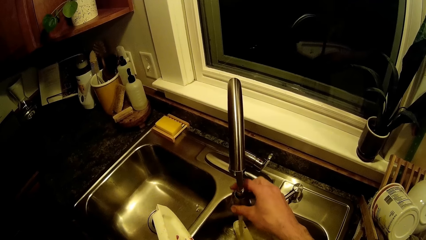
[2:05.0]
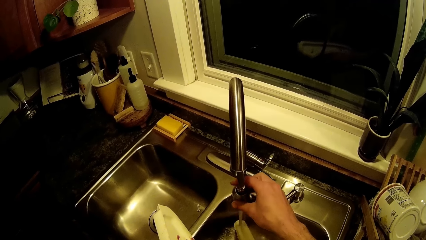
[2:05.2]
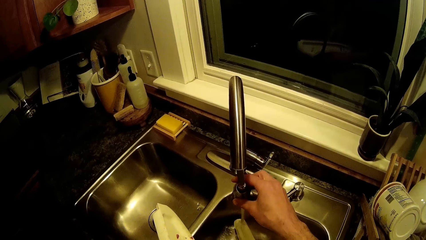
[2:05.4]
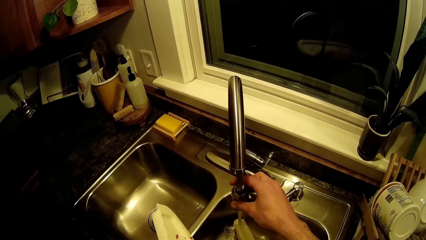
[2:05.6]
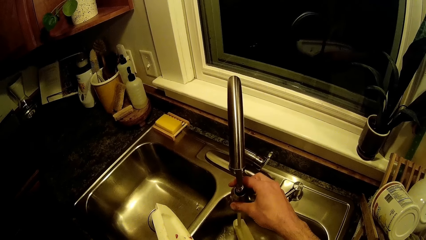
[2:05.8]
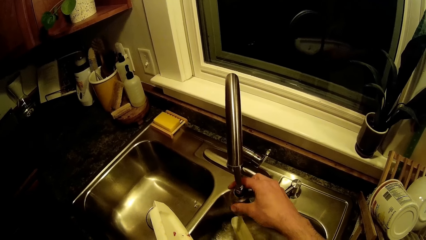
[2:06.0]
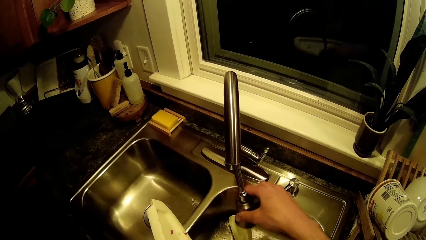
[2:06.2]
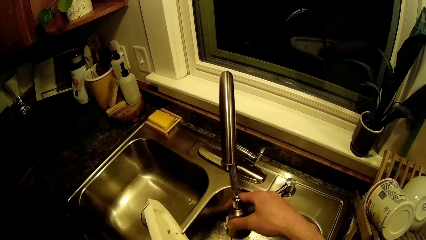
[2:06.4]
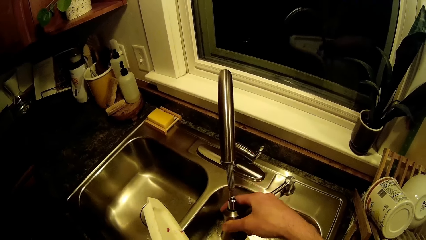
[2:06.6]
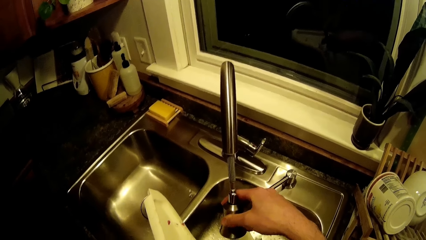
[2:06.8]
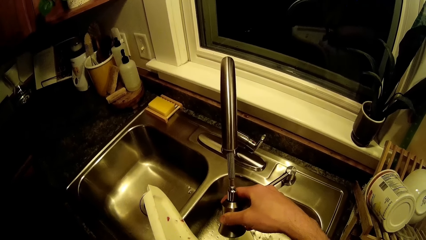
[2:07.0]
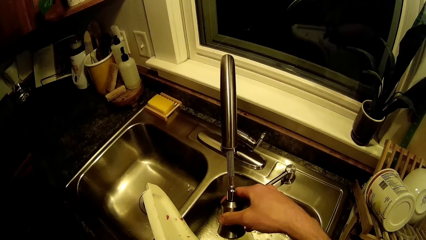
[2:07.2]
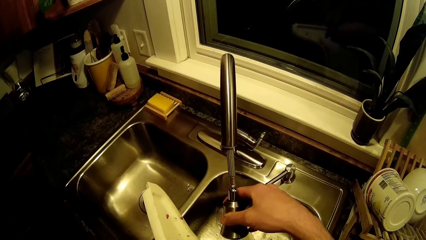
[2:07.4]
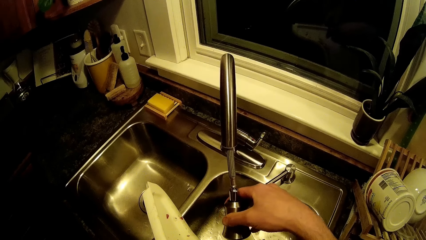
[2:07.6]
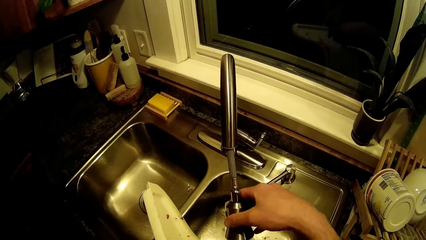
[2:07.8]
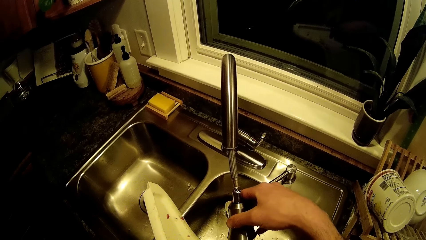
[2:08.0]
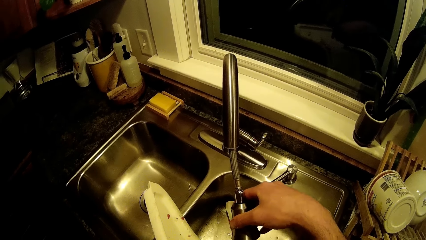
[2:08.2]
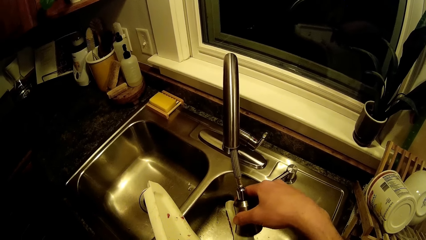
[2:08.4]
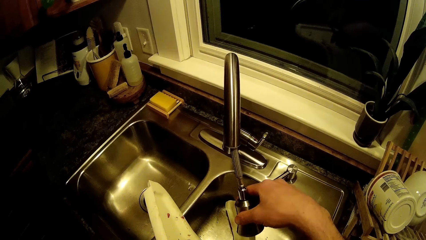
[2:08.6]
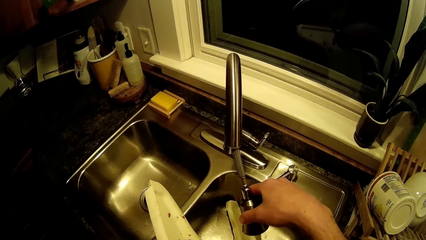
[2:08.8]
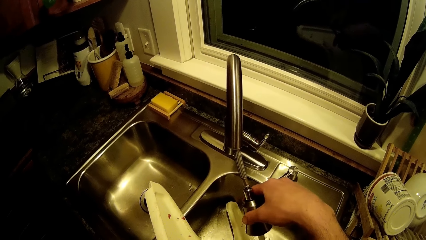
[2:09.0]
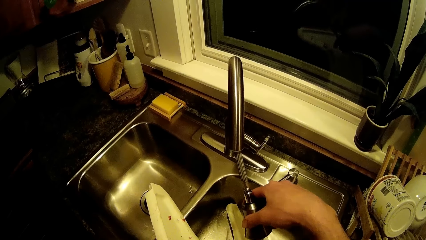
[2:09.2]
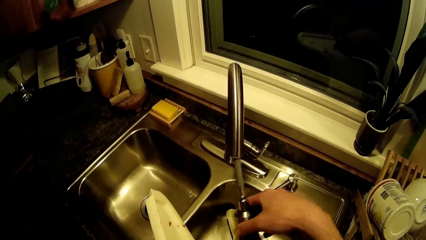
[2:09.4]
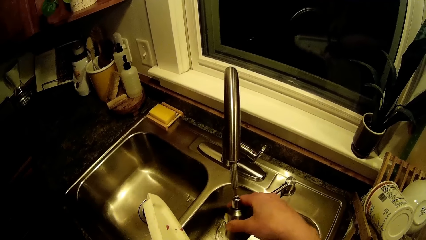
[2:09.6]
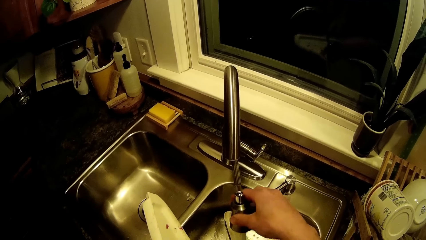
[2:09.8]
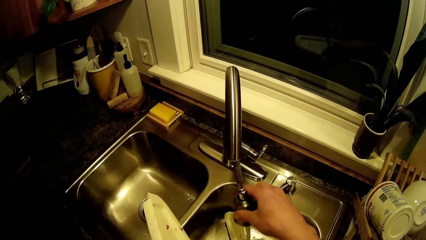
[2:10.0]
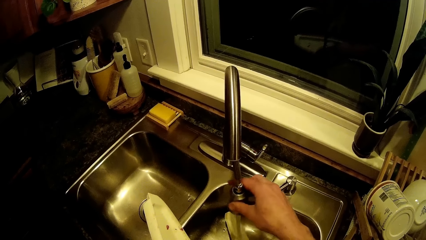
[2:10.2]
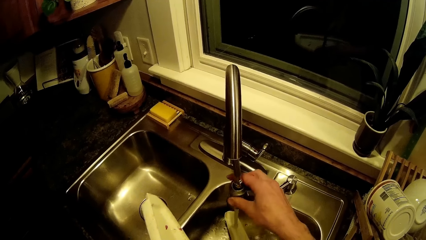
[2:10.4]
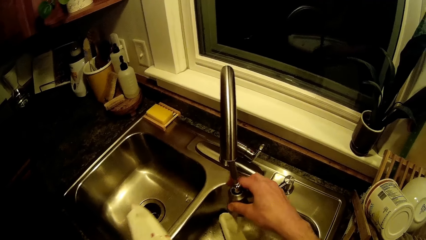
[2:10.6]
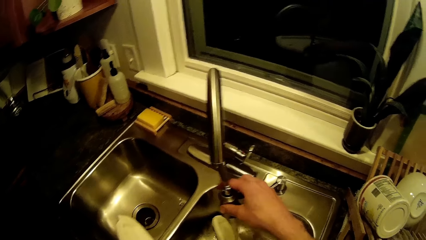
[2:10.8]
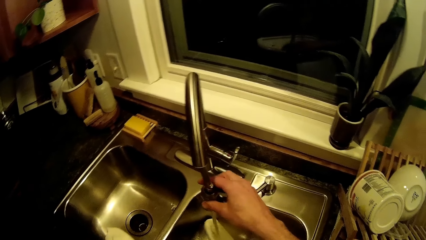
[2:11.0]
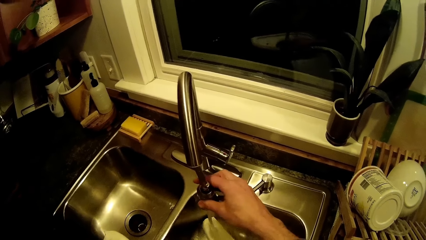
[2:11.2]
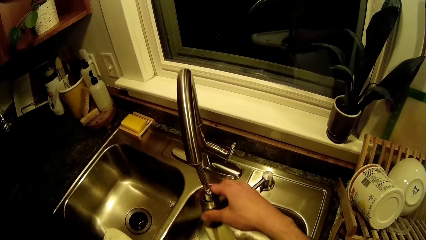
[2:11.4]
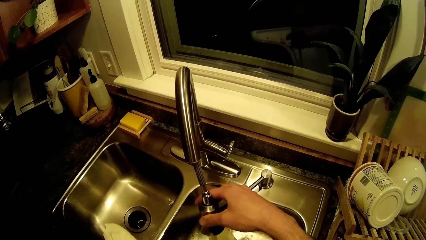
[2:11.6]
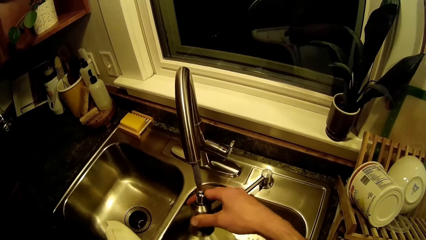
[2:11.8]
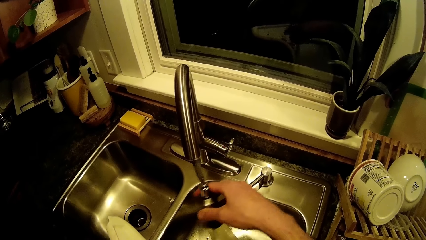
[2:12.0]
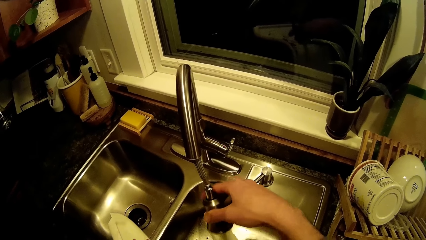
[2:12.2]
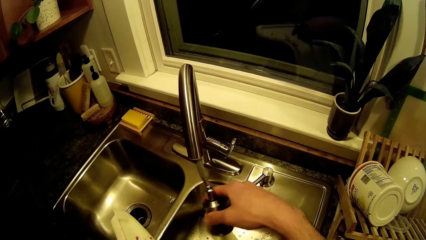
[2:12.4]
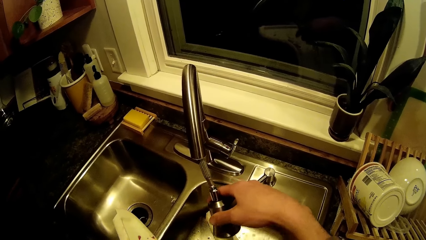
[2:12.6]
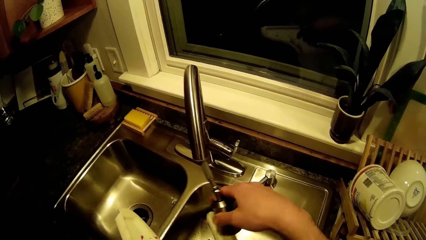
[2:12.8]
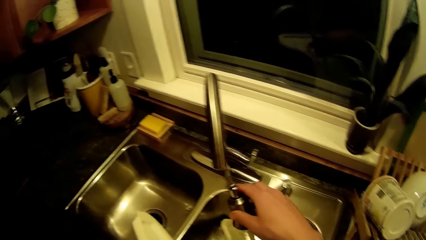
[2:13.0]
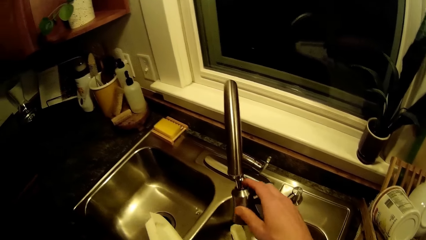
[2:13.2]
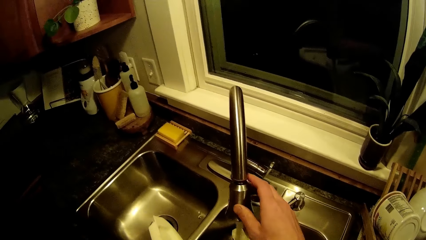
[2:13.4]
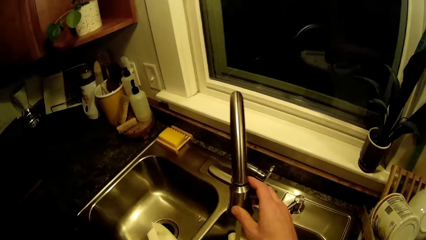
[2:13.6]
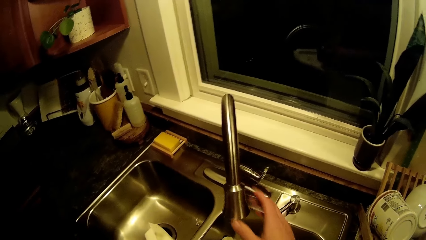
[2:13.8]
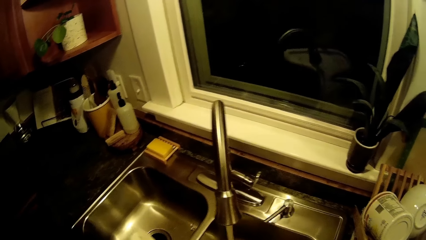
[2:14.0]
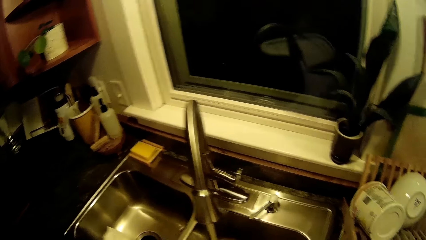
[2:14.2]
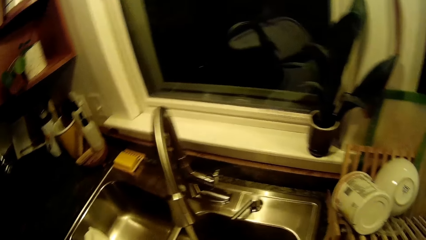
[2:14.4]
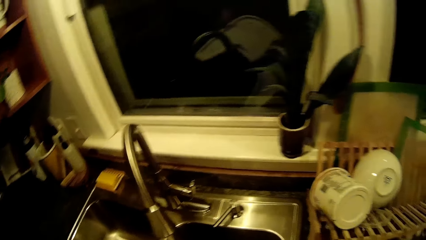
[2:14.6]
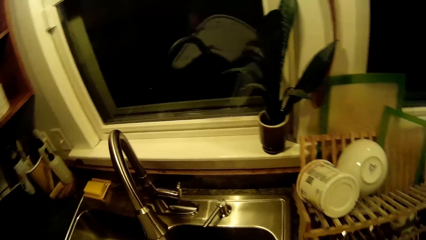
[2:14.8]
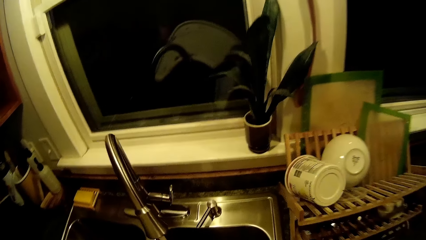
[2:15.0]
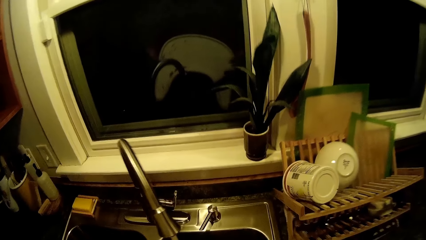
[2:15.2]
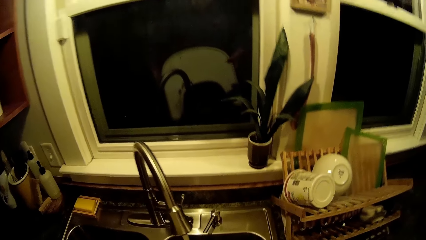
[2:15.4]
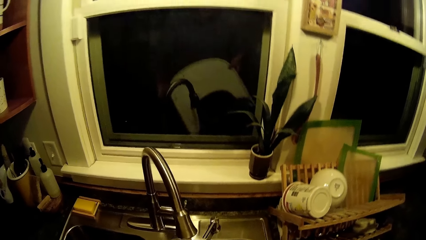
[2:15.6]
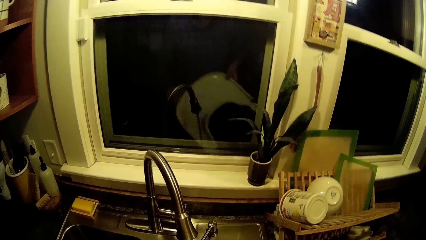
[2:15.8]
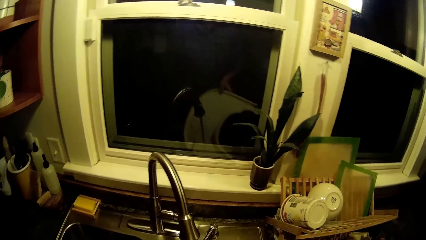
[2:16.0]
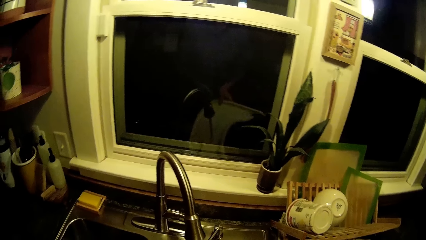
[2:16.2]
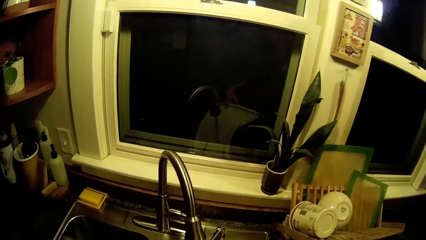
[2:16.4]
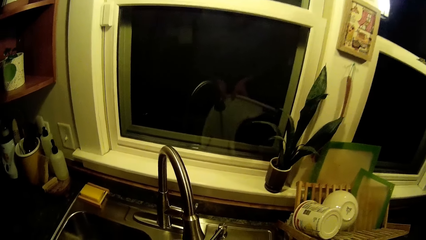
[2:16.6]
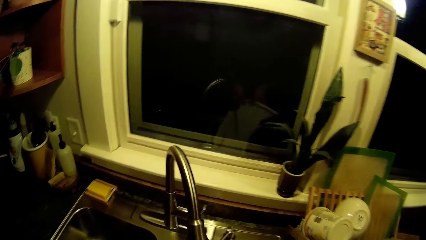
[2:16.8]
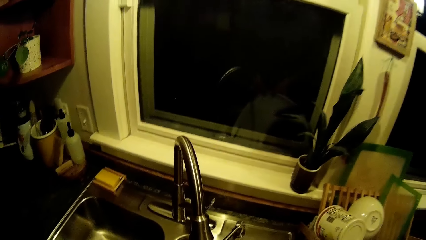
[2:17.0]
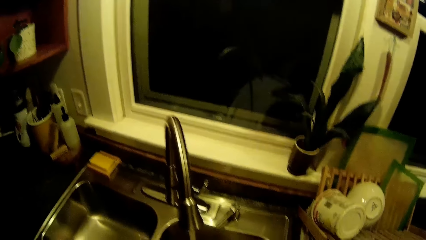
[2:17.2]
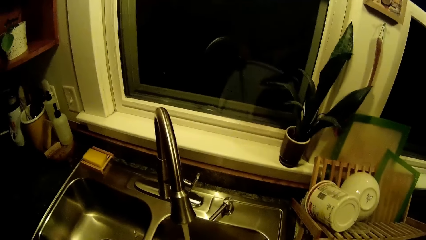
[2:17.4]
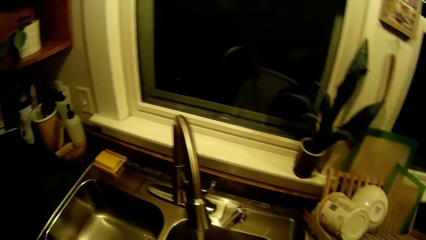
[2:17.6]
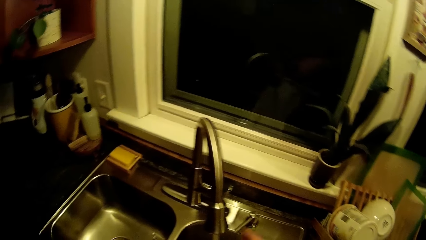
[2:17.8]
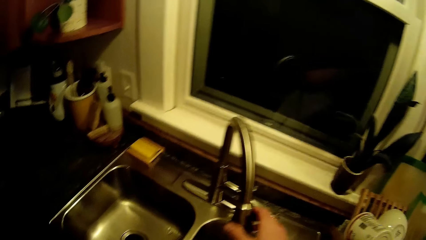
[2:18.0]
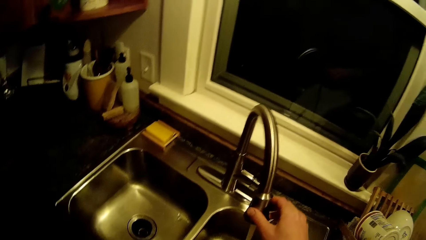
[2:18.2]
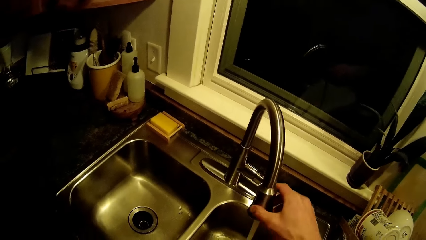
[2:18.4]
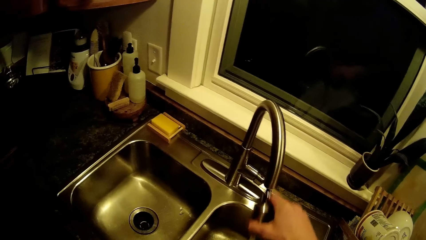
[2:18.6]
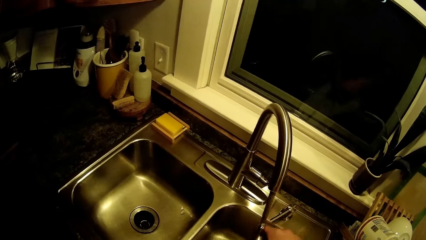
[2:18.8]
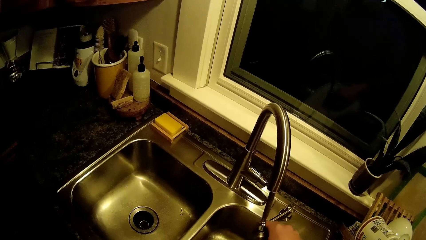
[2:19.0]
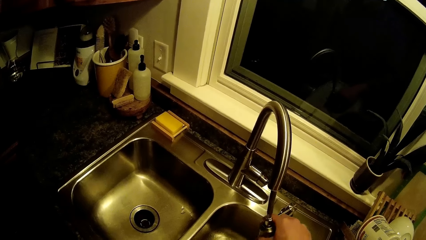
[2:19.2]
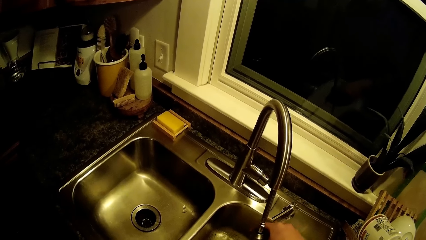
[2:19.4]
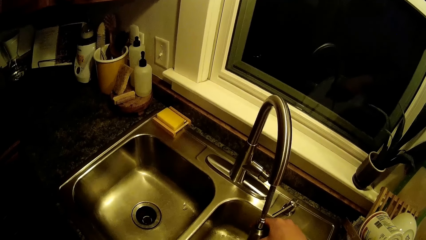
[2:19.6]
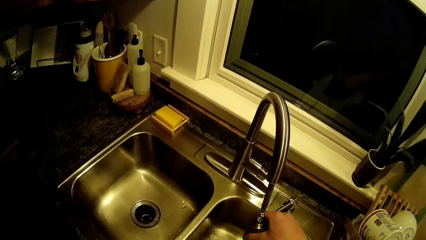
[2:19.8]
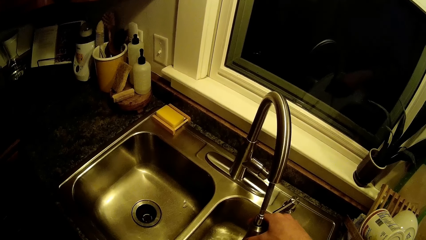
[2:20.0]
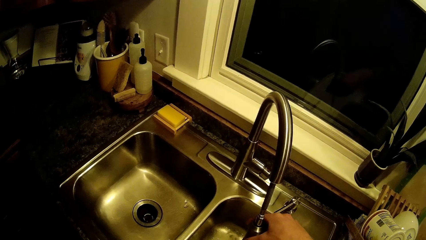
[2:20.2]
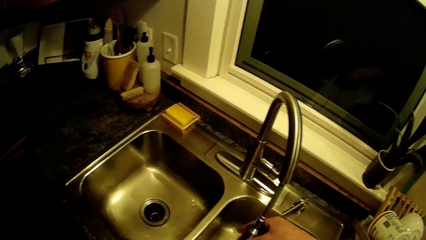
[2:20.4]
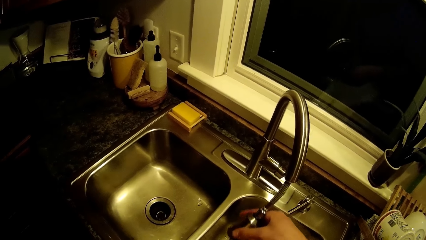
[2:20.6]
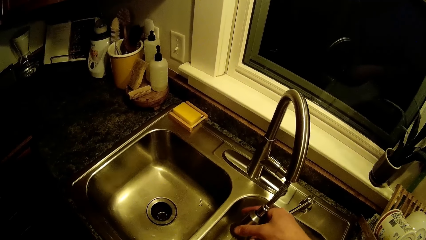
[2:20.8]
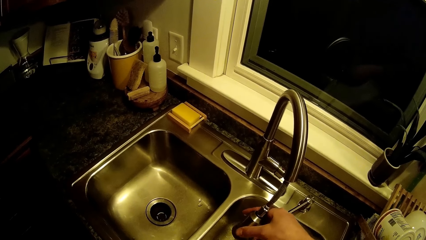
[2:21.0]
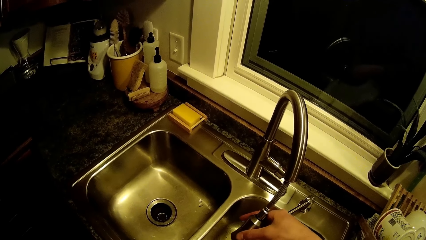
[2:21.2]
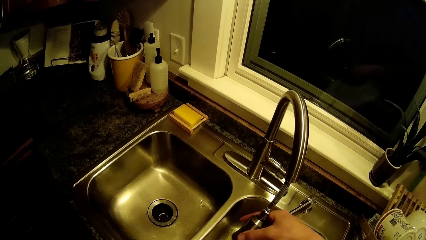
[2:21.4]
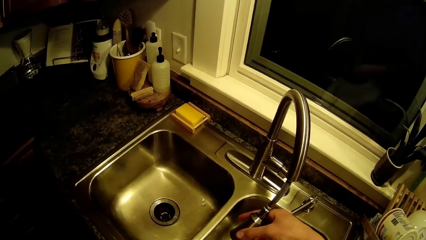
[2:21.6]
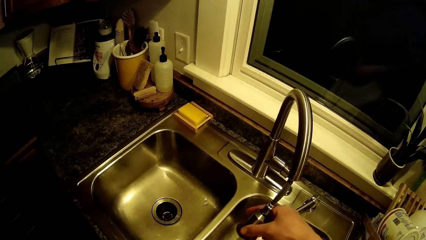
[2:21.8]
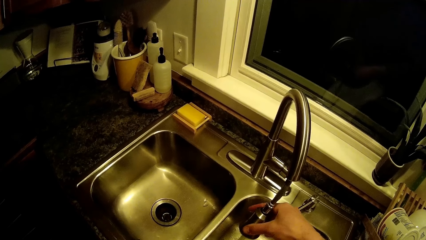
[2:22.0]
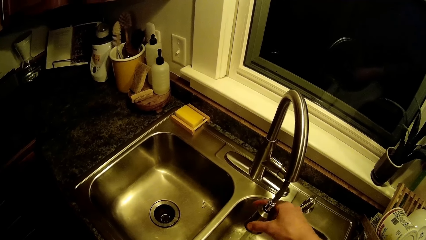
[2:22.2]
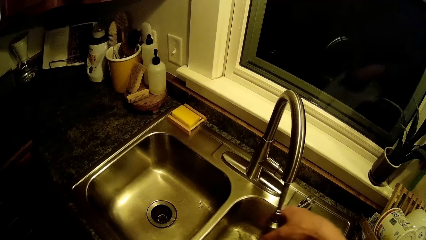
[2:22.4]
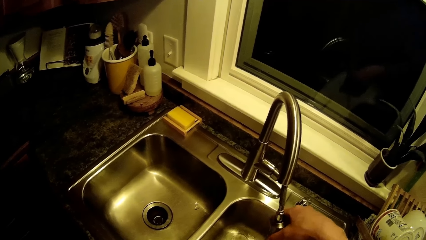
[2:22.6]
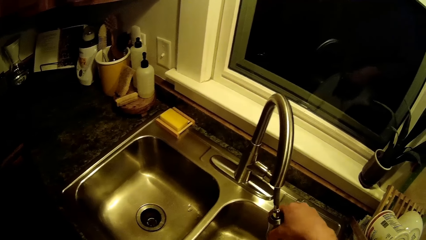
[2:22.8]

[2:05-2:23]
The camera wearer cleans the baby feeding table. He removes his right hand from the tap. He turns the kids feeding tray in the sink with both hands. He draws the tap down with his right hand.
